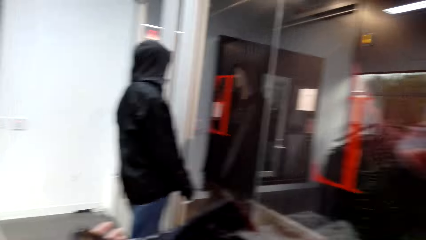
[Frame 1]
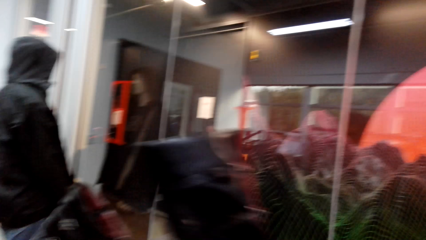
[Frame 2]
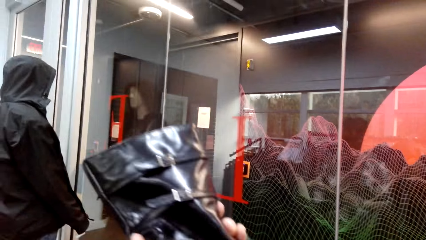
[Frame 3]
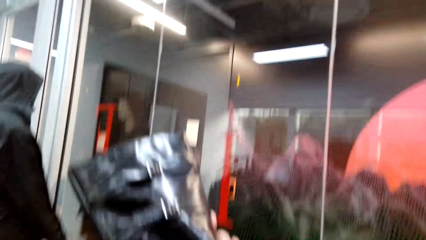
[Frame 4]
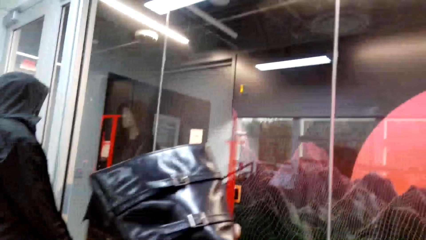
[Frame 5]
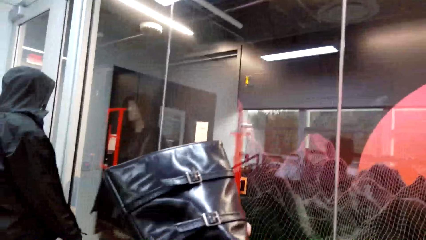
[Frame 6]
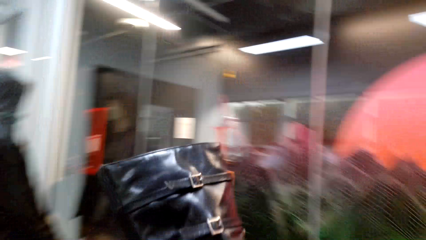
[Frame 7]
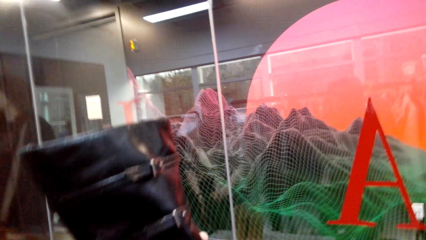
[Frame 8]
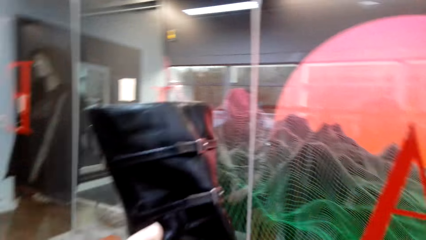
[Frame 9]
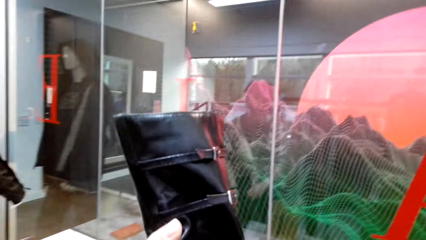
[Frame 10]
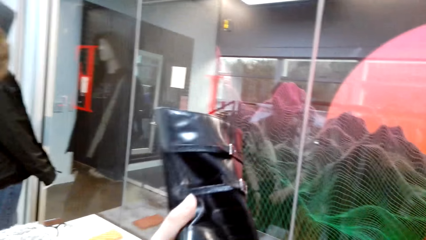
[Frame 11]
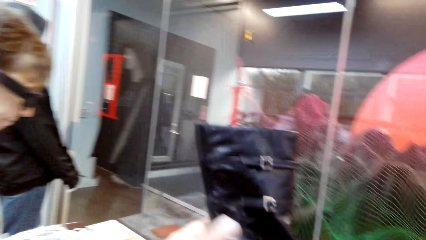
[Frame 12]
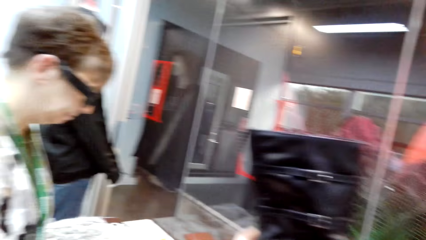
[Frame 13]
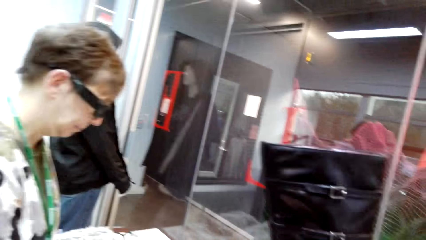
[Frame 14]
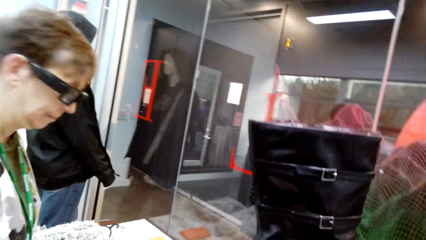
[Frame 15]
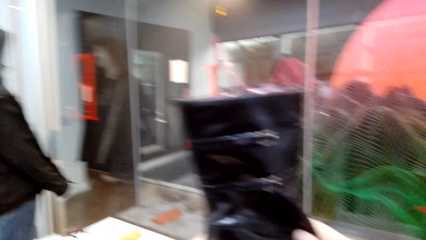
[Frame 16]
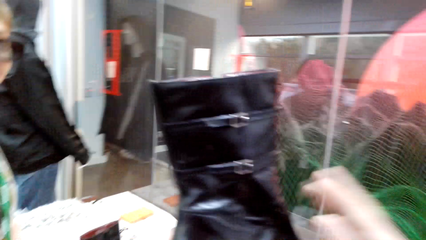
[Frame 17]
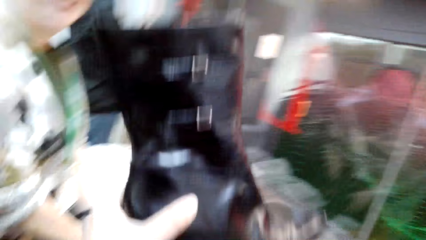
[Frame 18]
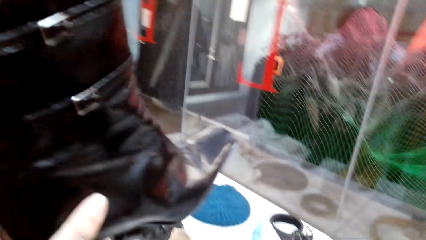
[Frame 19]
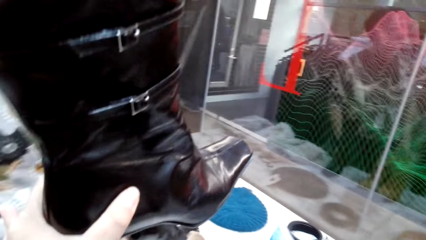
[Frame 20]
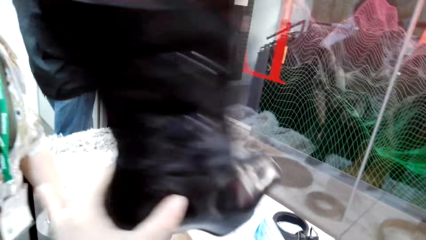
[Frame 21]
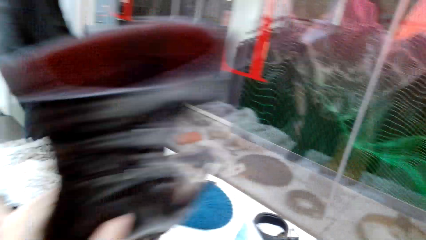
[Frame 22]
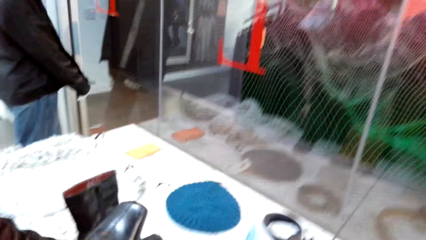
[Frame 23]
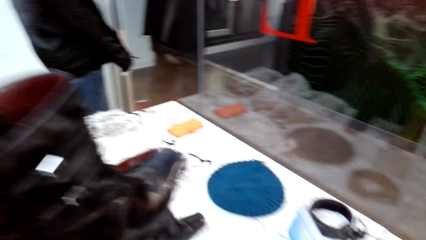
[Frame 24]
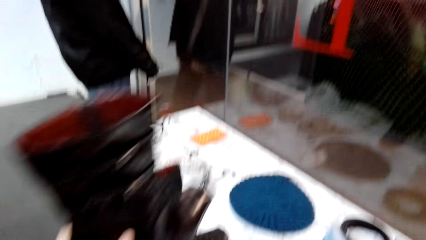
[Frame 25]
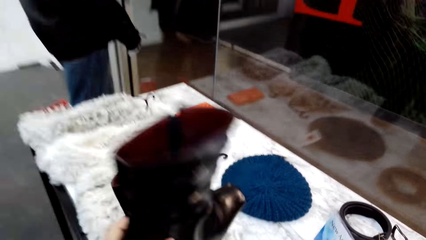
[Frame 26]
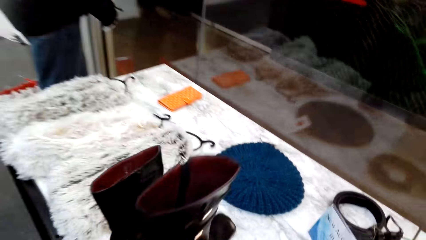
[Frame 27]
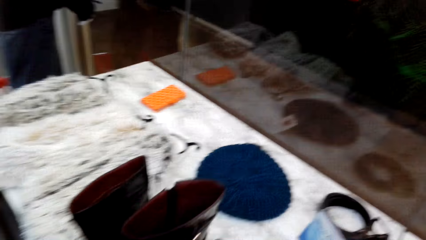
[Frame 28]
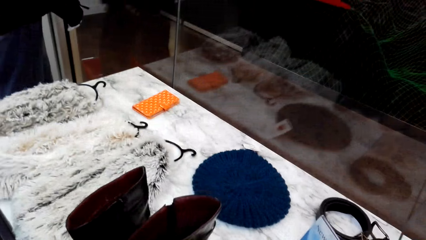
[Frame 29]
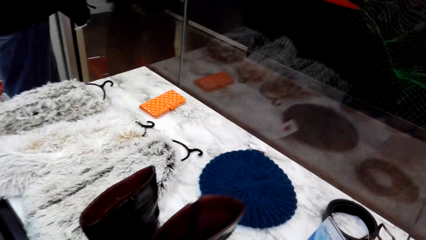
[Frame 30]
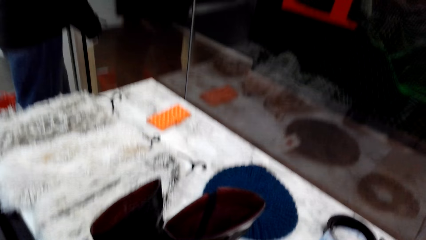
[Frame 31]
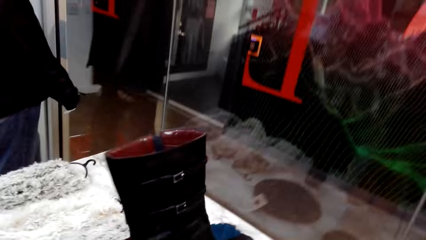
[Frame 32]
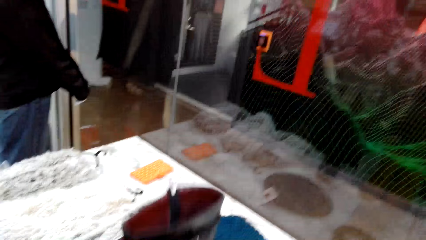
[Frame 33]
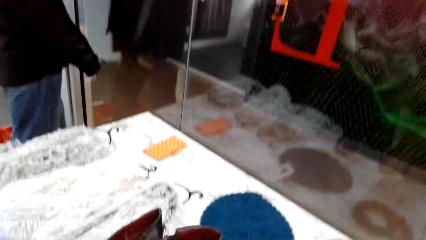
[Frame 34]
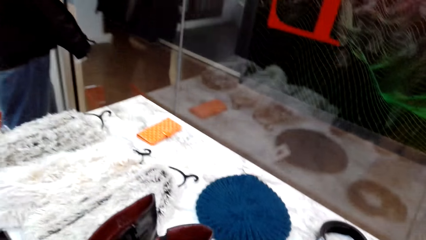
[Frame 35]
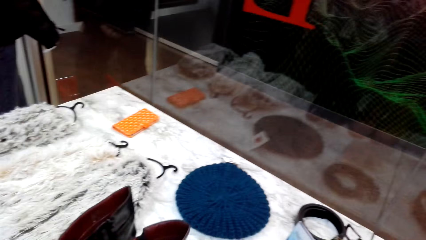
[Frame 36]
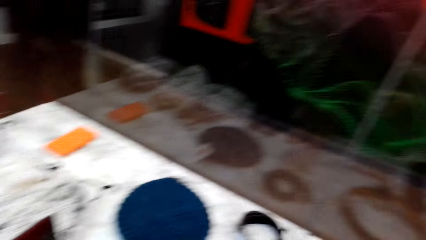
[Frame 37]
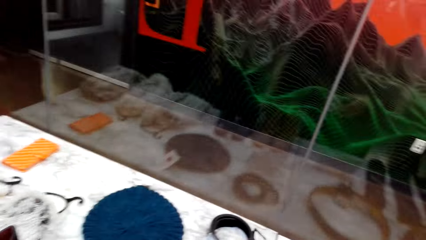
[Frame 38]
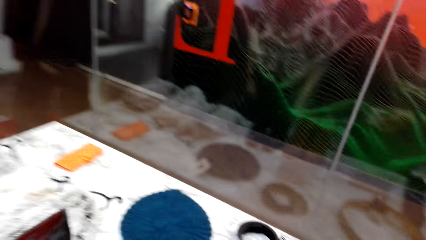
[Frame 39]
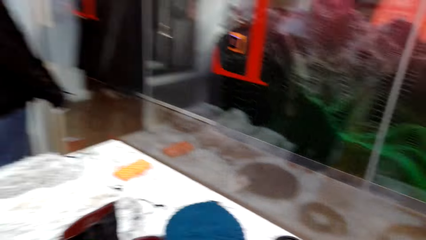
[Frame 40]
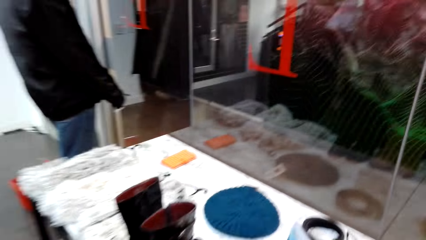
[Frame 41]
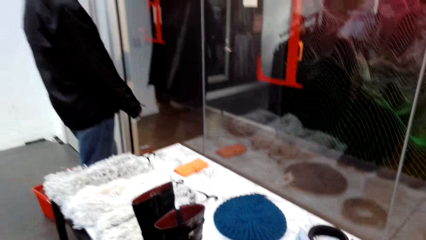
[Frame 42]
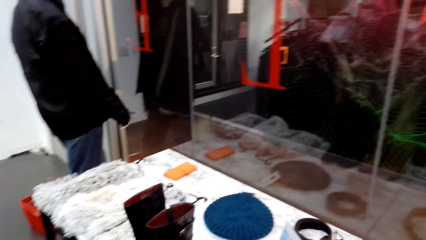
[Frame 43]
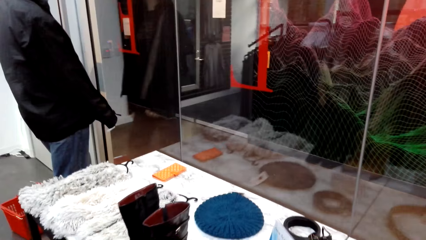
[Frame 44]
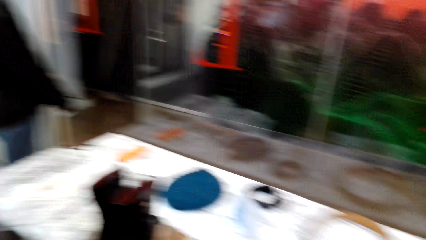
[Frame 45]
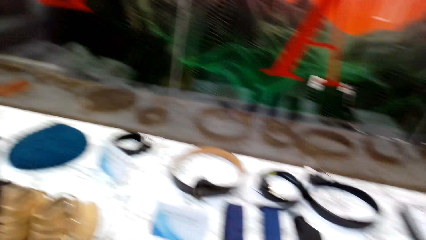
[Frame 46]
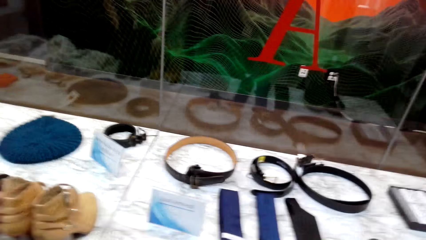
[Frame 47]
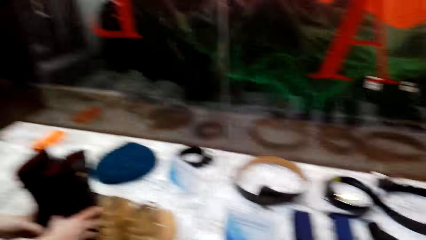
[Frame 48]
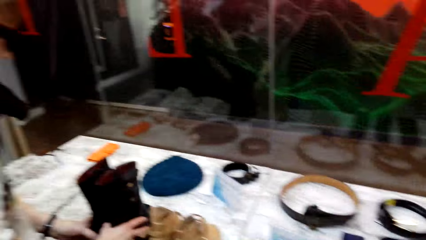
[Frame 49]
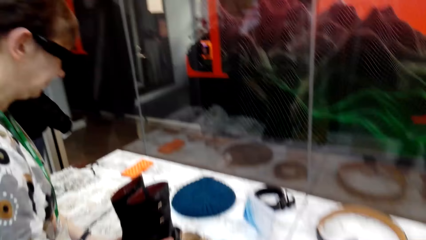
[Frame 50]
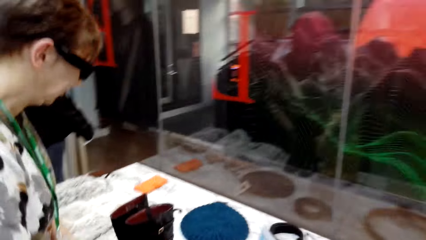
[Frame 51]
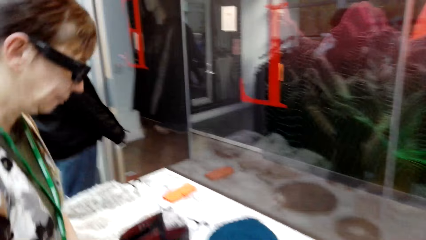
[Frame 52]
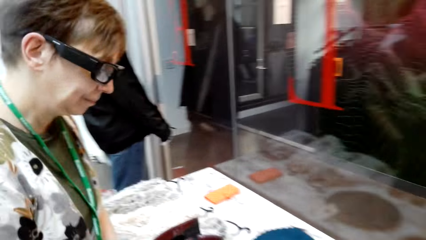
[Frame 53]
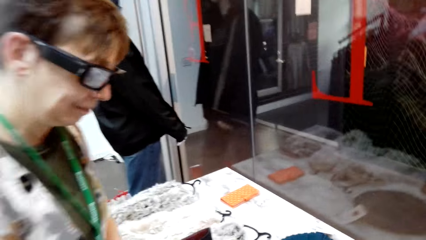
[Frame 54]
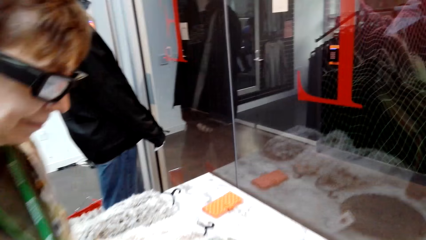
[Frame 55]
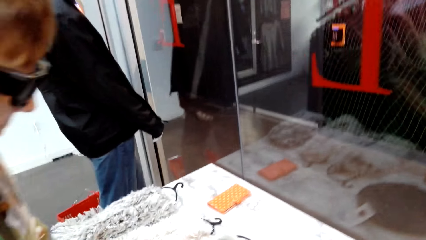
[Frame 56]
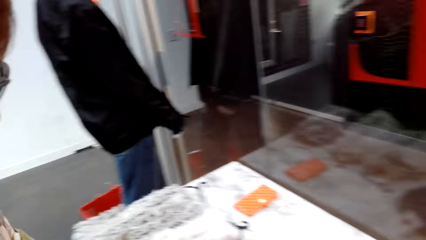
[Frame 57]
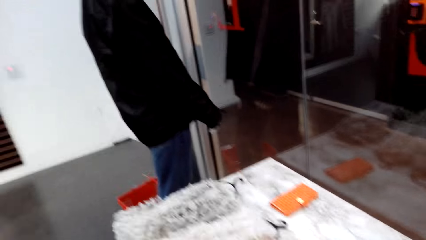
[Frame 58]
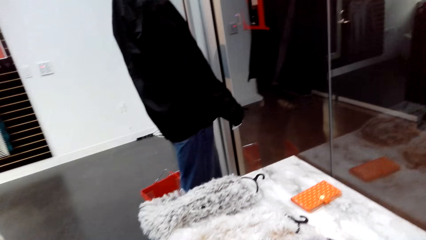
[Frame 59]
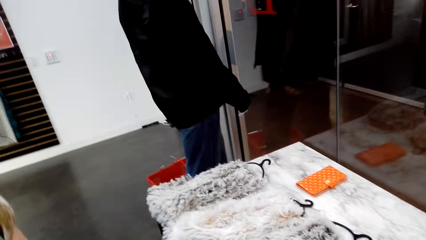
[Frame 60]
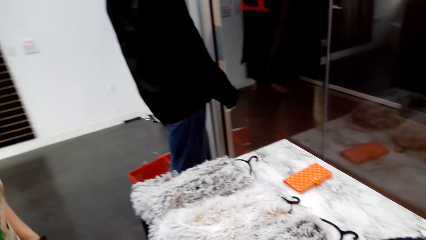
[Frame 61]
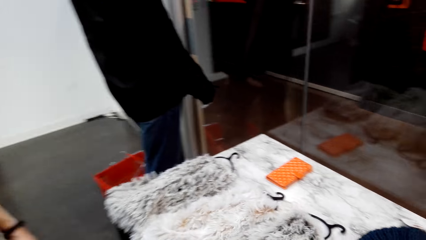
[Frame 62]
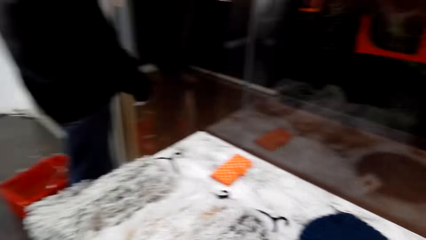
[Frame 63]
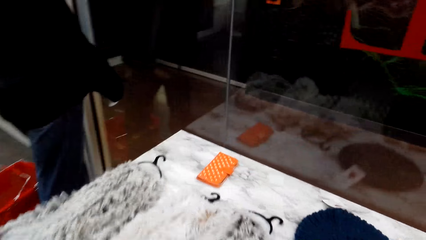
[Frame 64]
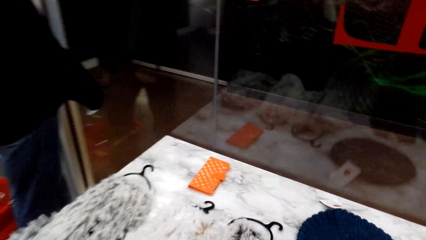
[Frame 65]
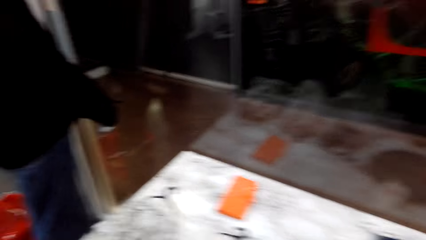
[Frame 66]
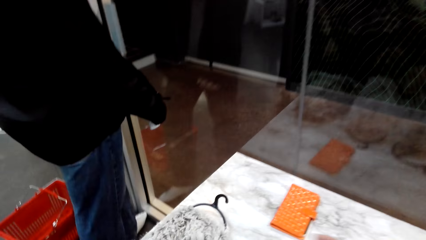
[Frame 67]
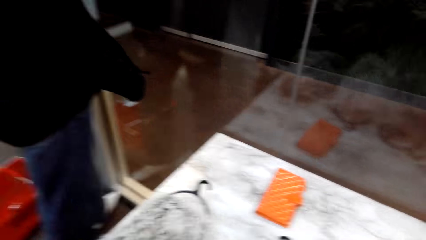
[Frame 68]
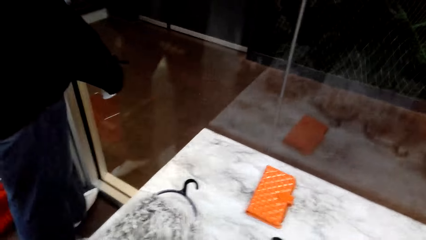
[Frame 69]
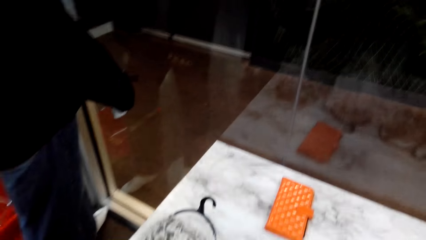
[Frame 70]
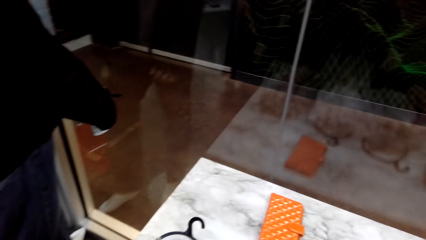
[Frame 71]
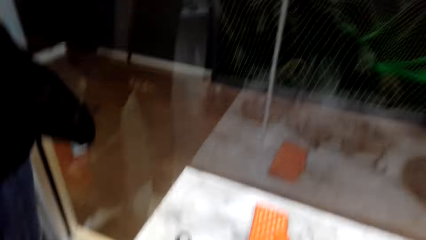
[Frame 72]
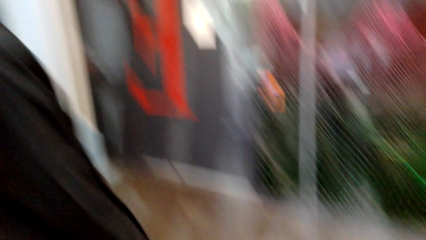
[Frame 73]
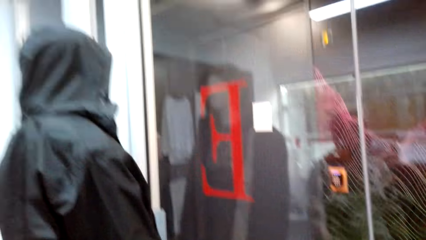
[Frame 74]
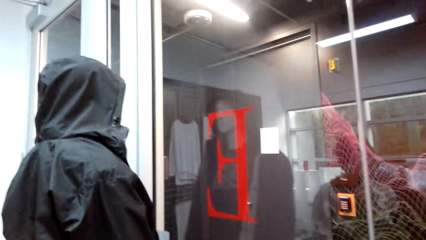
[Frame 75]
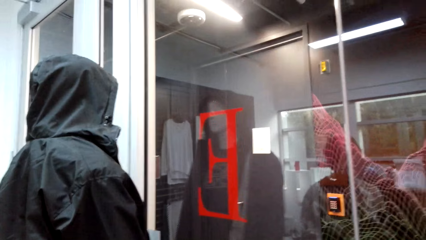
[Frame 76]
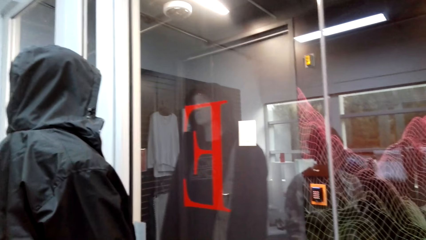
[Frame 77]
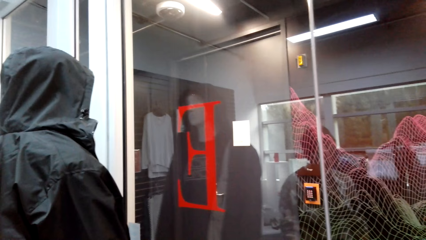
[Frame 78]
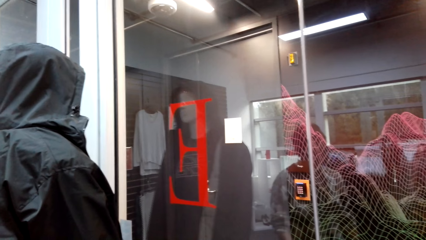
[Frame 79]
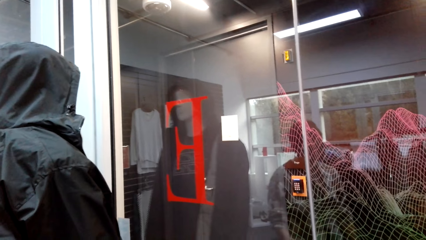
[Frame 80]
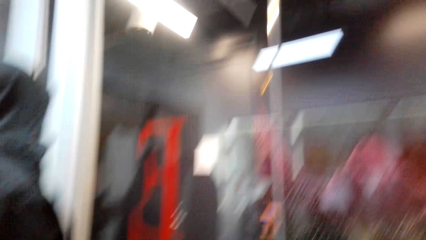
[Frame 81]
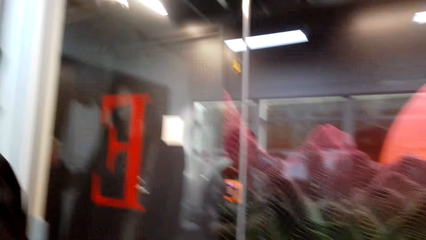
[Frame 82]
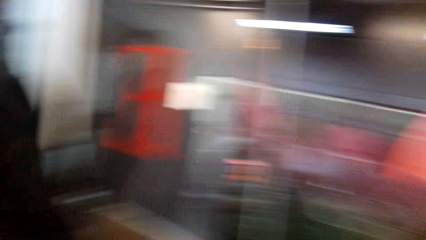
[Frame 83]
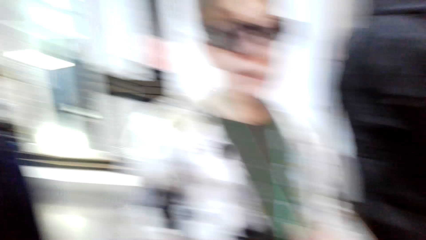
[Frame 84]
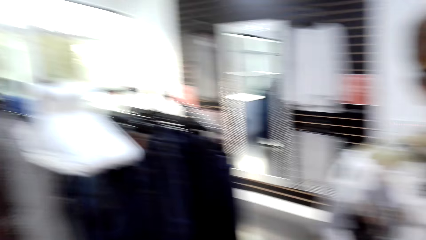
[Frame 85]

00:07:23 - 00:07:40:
The camera wearer removes a hand from the shoe. They place the boot on the table, lift the shoe, put the shoe down and move around.
